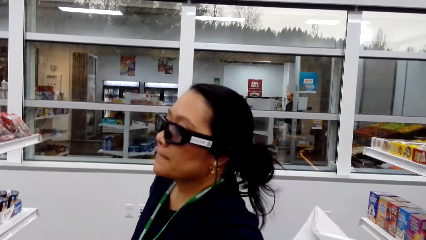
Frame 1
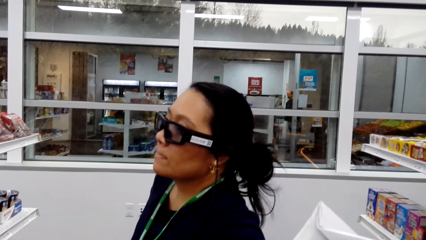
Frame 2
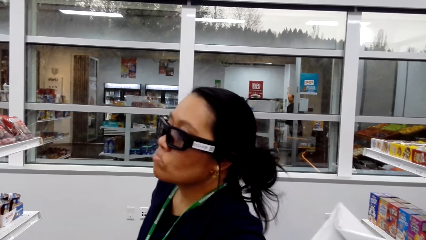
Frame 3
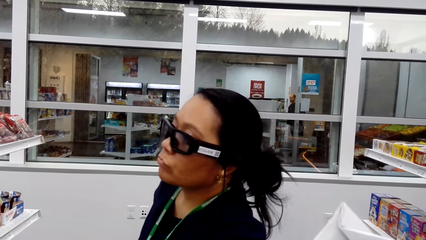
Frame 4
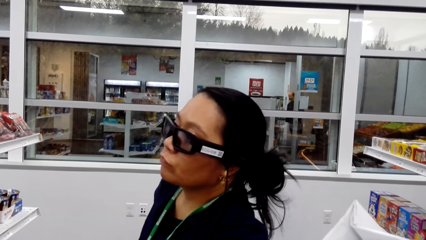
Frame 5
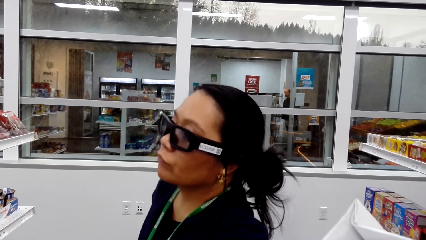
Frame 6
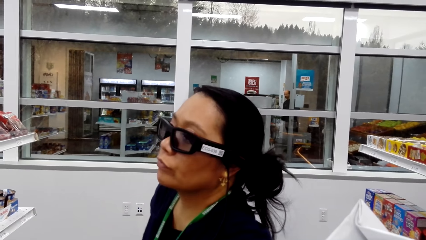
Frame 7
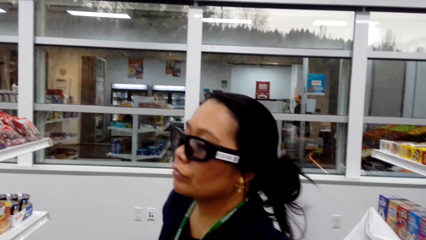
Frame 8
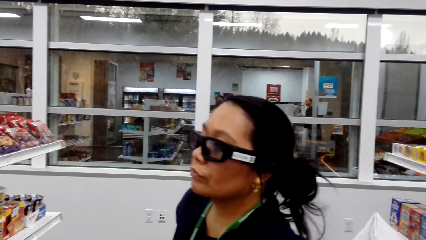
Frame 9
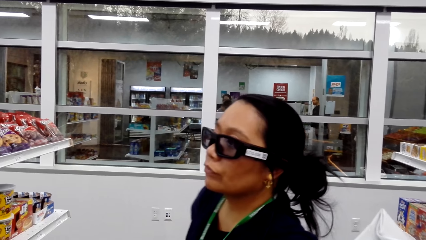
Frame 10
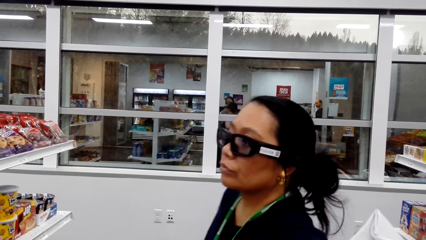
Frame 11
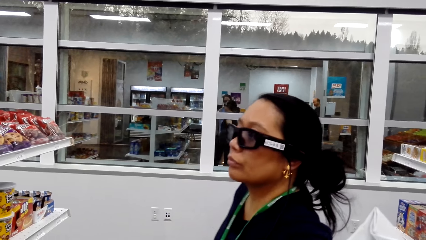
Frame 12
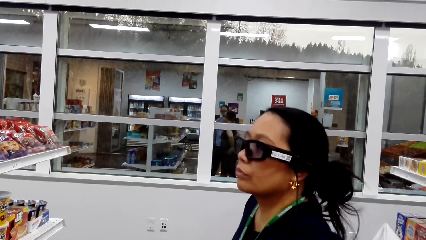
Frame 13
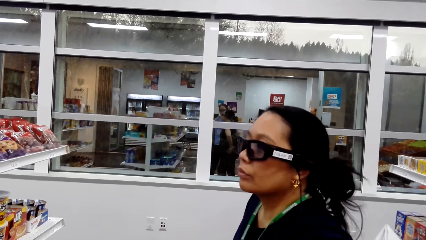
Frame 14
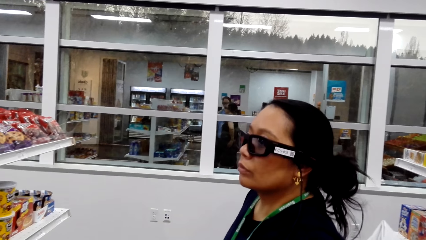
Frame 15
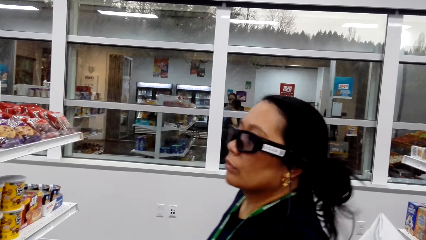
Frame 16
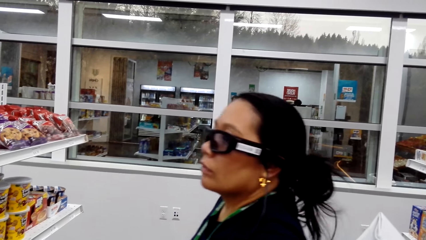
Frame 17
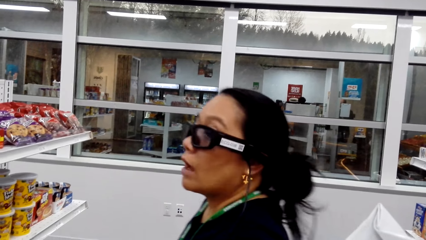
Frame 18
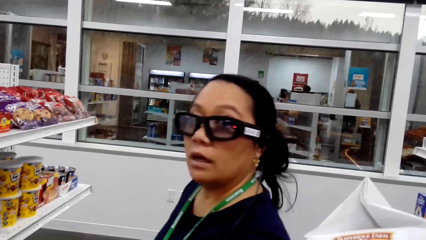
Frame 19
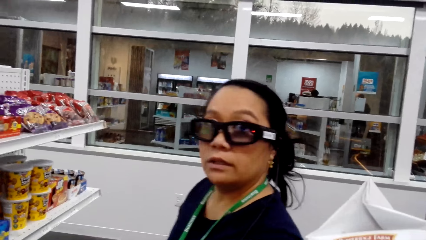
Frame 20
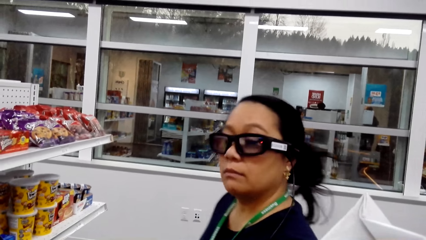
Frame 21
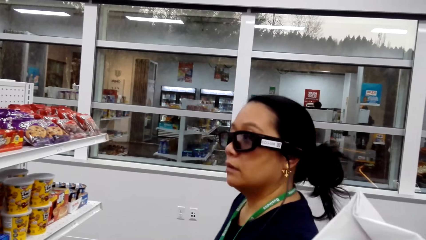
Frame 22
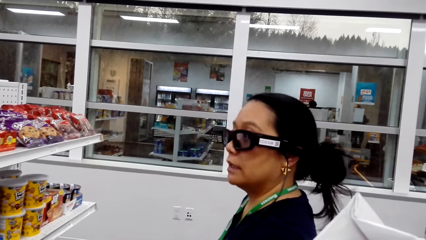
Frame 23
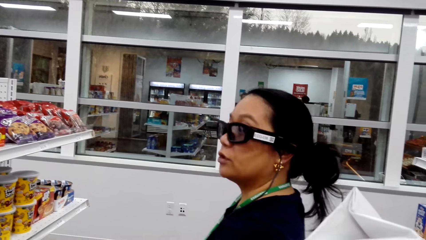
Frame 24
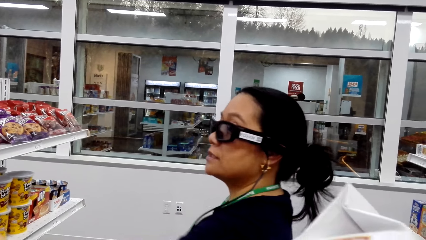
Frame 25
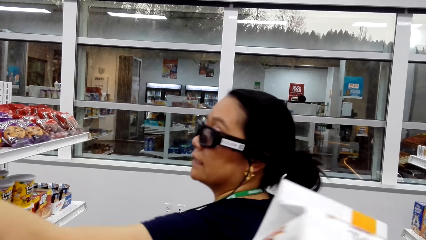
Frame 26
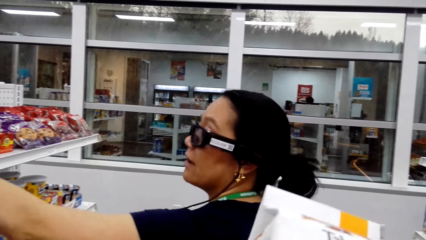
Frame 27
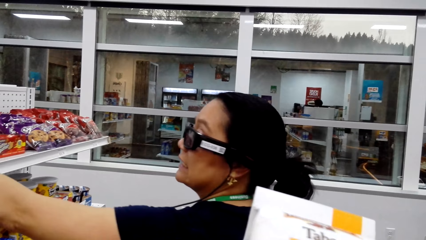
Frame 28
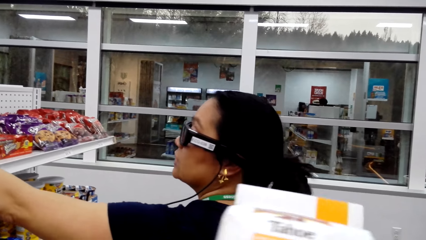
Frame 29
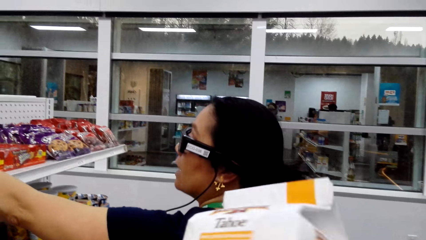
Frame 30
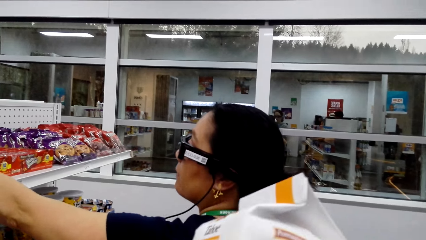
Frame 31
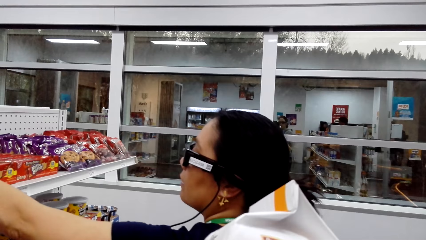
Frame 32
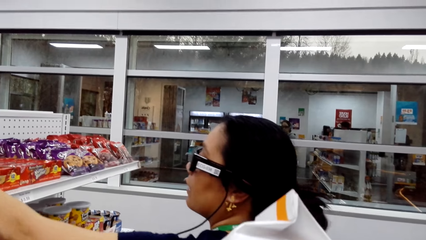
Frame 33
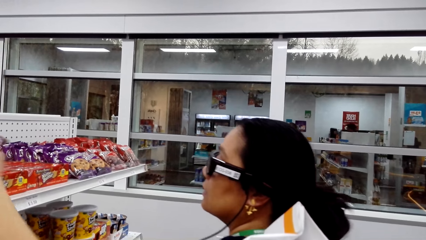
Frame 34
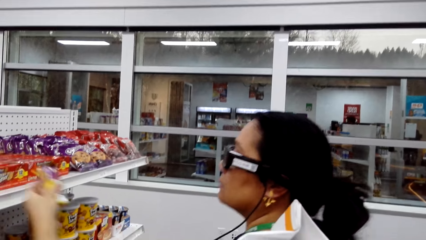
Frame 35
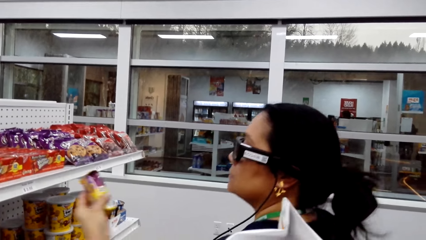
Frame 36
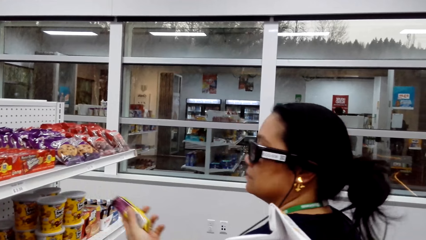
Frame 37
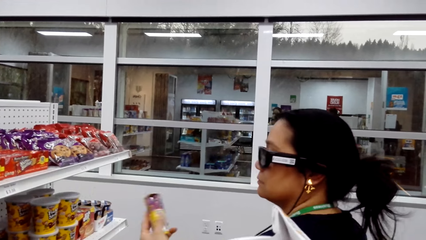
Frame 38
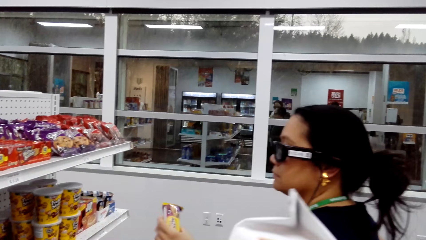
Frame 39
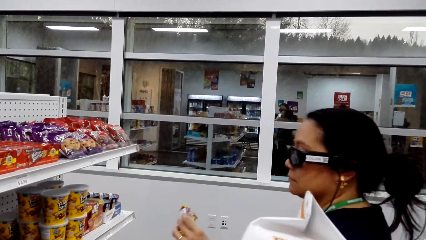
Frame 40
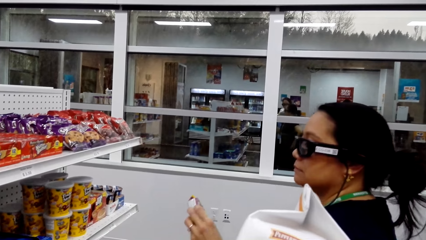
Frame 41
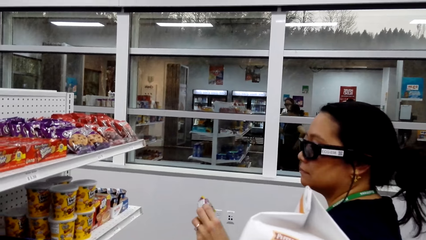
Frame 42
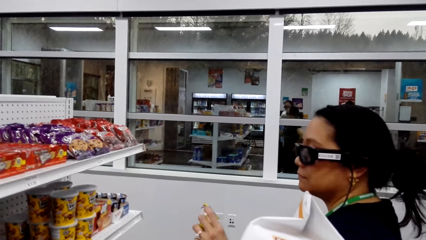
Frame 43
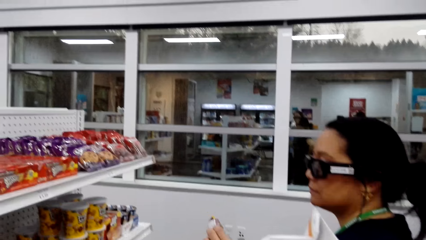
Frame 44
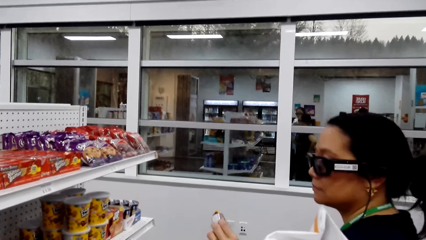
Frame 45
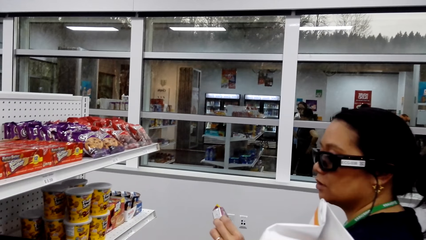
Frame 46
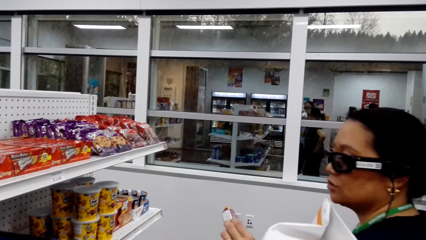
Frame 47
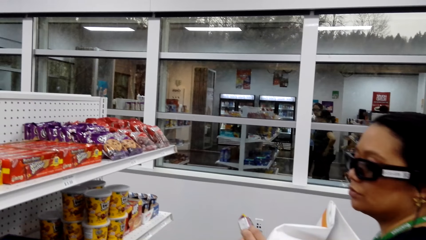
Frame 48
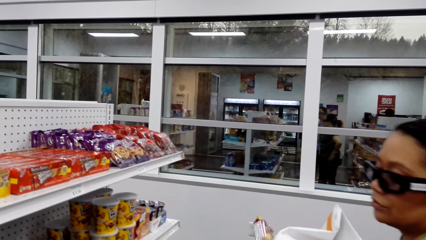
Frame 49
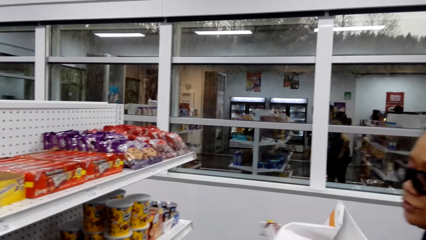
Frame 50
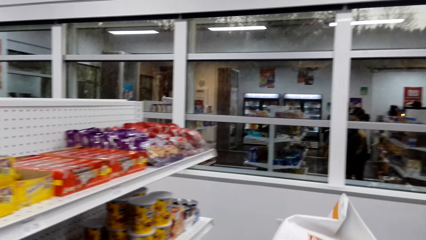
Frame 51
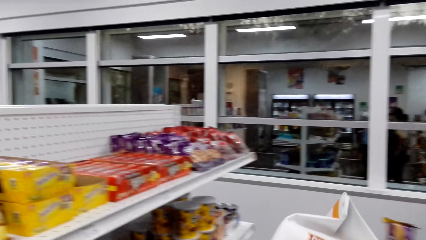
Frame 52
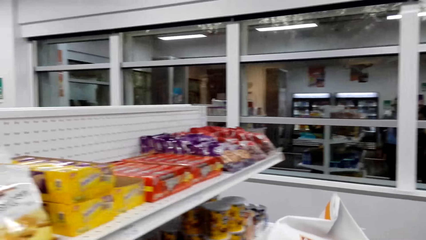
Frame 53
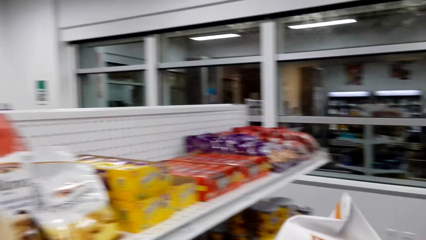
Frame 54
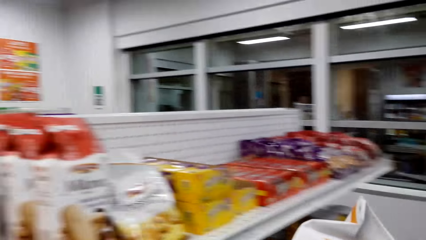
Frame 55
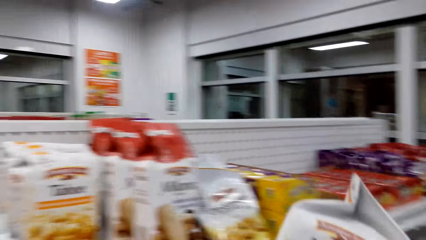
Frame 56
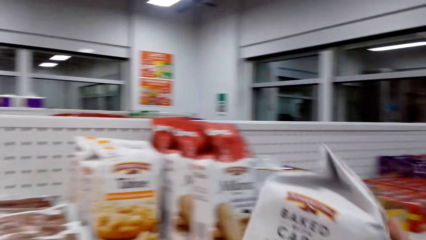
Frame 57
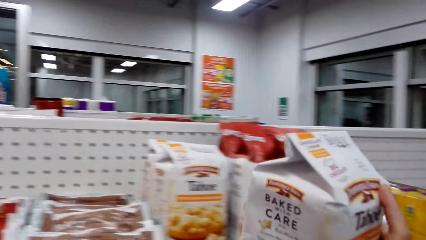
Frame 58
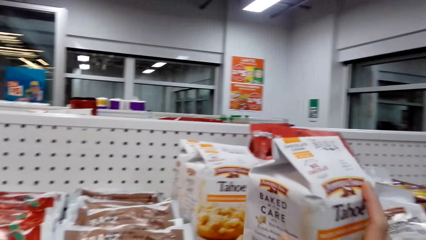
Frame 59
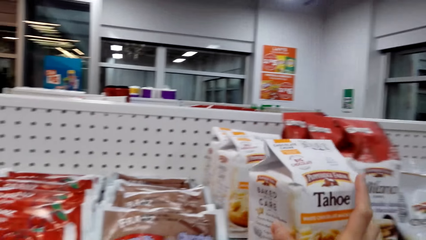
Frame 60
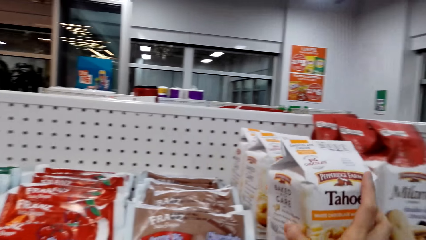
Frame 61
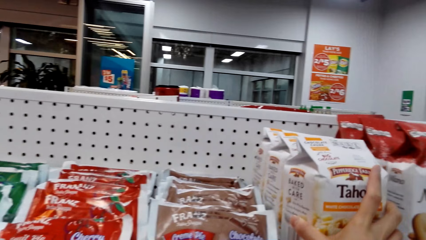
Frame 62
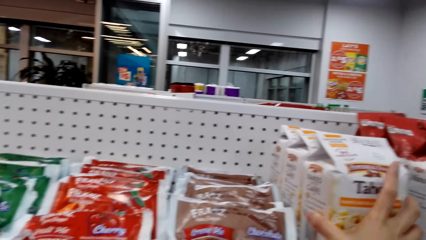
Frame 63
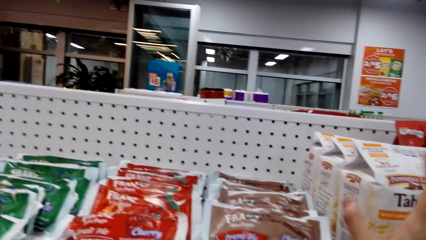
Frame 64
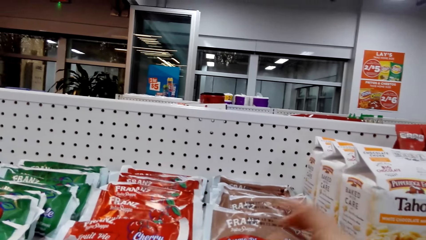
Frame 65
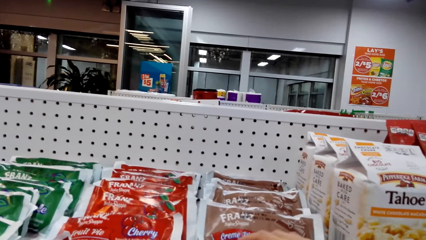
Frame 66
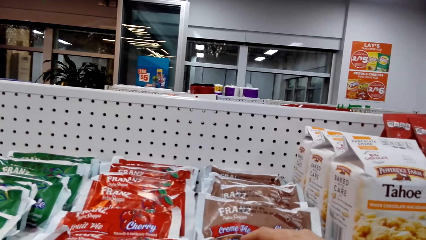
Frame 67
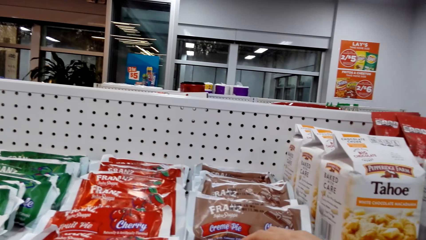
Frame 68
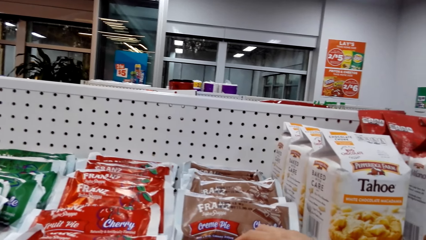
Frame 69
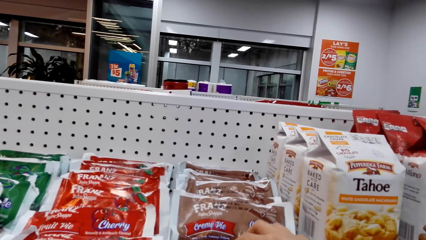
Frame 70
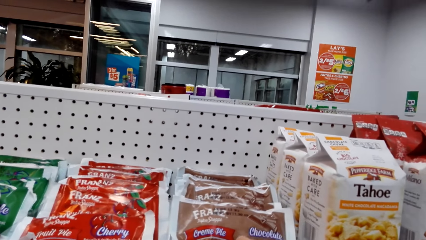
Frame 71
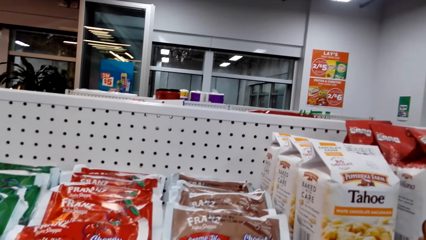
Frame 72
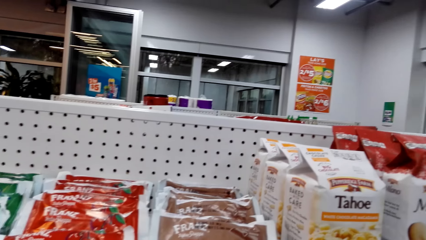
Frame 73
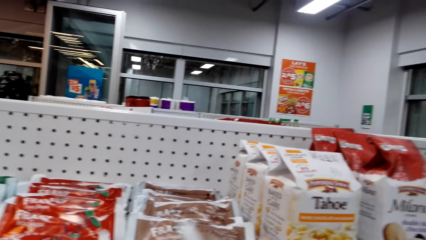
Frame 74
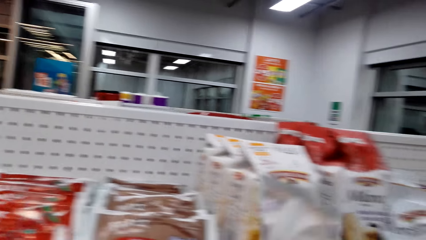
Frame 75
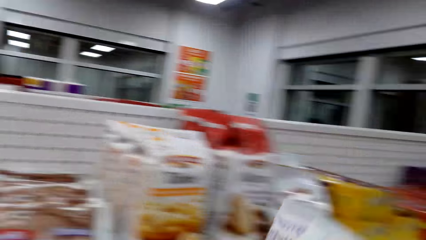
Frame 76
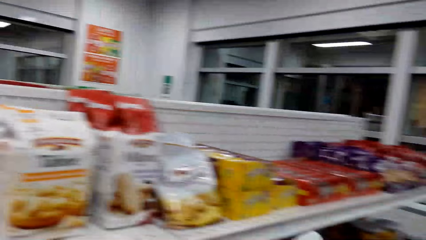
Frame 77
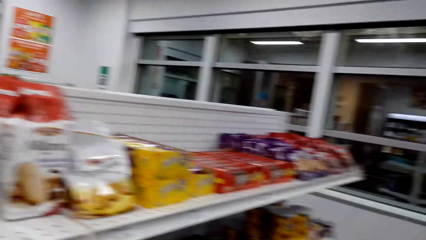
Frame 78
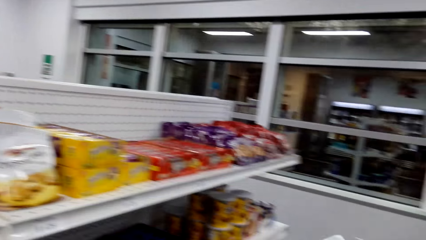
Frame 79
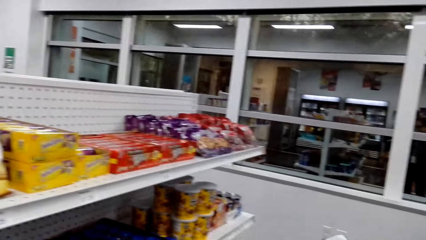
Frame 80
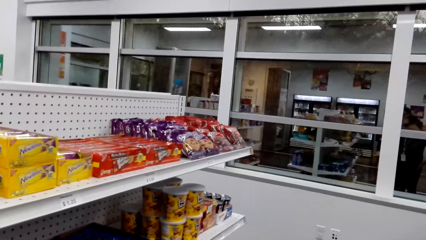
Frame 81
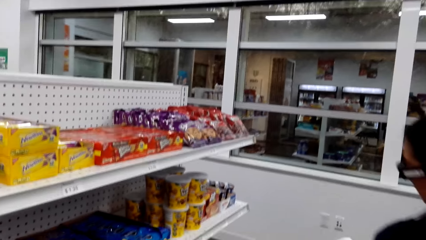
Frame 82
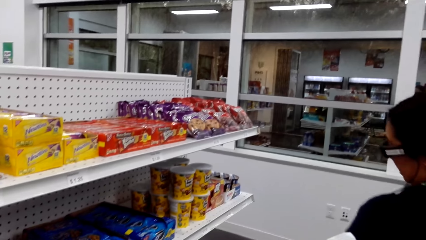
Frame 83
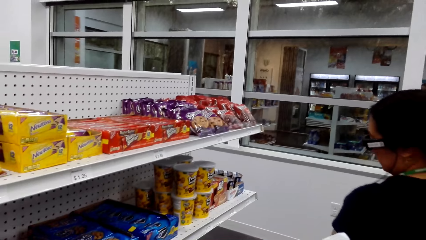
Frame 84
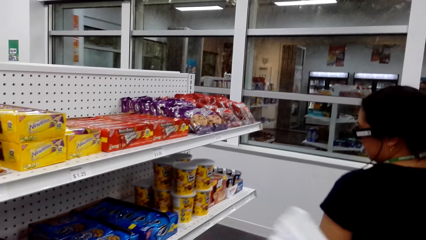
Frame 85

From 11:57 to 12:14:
A woman picks an item from the shelf. The camera wearer puts the item on the shelf.
